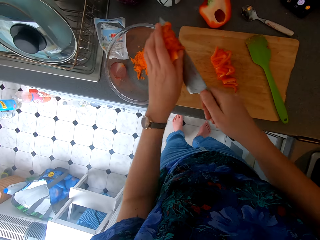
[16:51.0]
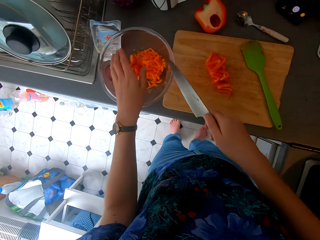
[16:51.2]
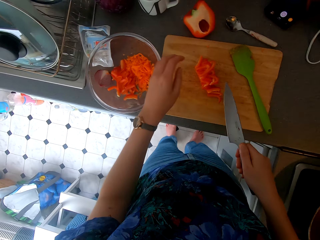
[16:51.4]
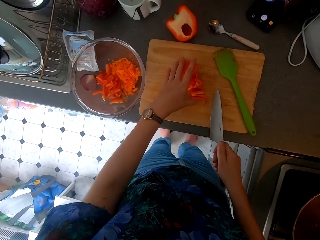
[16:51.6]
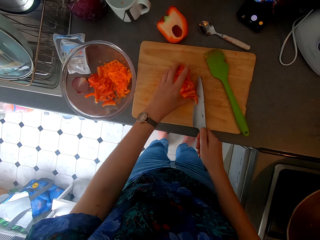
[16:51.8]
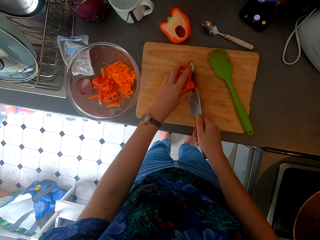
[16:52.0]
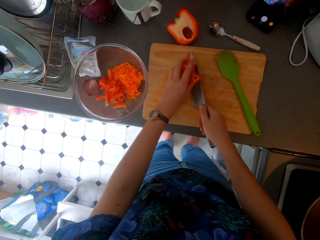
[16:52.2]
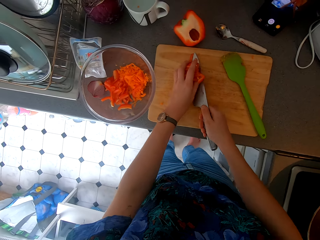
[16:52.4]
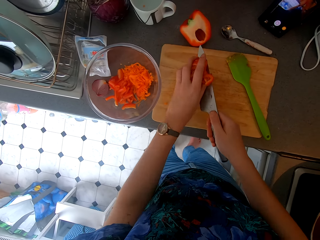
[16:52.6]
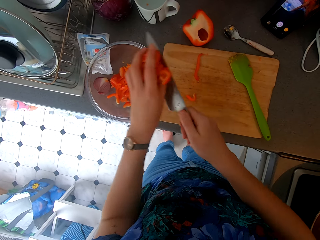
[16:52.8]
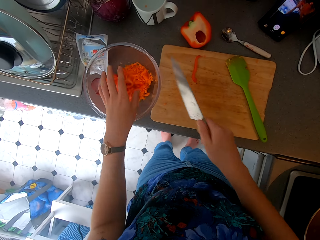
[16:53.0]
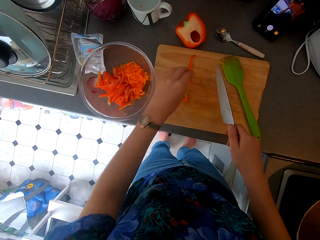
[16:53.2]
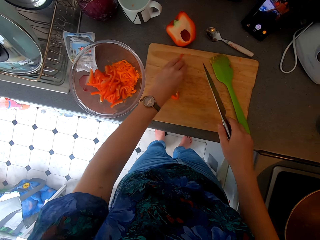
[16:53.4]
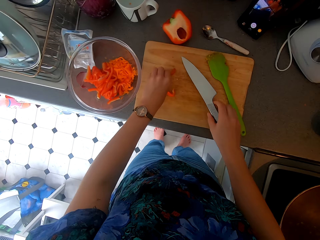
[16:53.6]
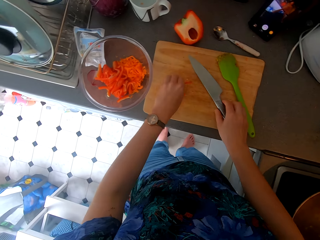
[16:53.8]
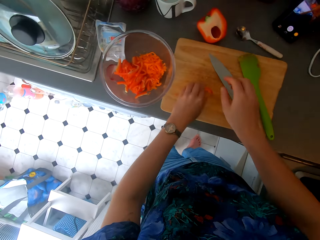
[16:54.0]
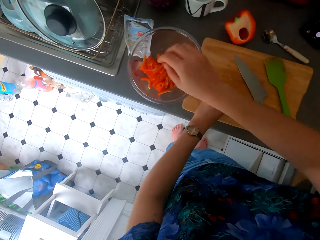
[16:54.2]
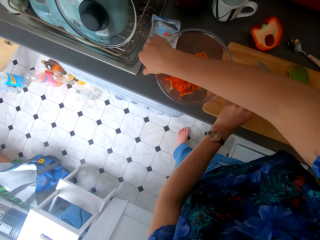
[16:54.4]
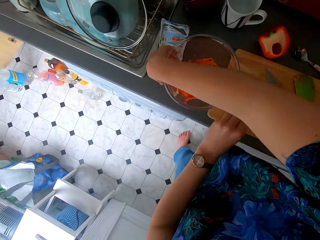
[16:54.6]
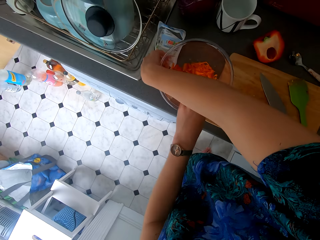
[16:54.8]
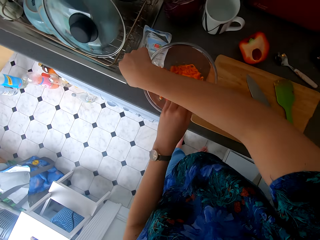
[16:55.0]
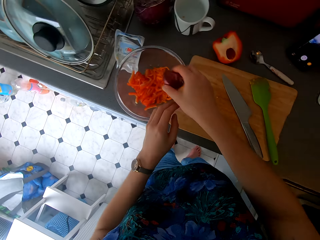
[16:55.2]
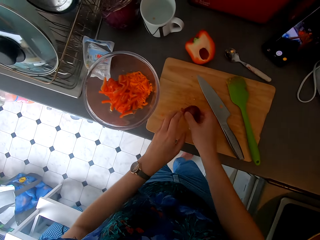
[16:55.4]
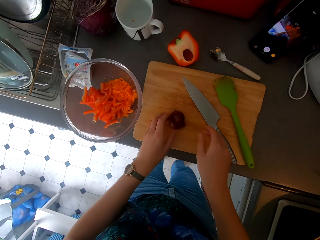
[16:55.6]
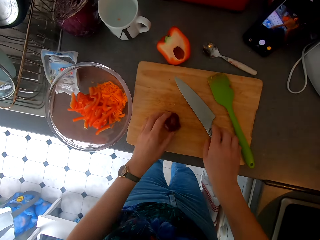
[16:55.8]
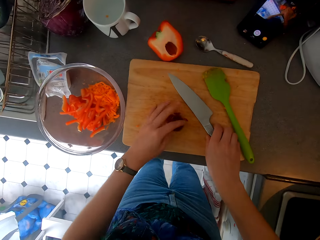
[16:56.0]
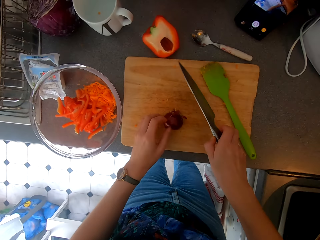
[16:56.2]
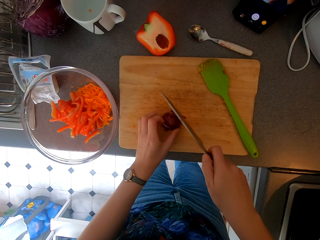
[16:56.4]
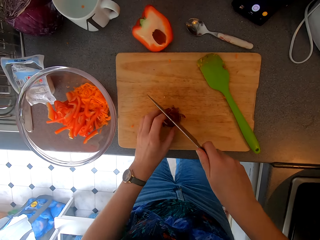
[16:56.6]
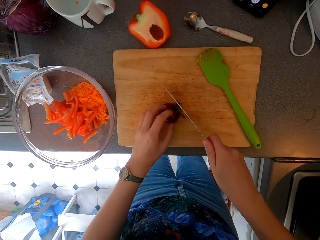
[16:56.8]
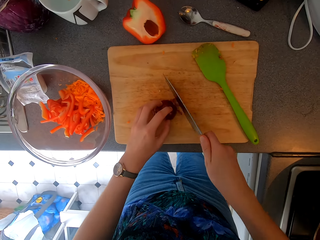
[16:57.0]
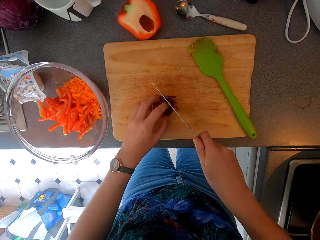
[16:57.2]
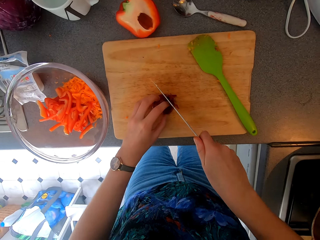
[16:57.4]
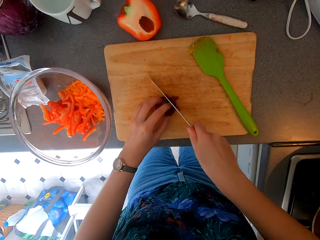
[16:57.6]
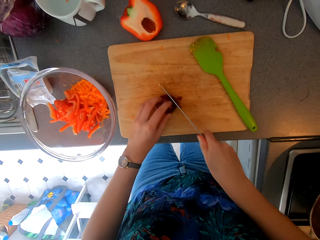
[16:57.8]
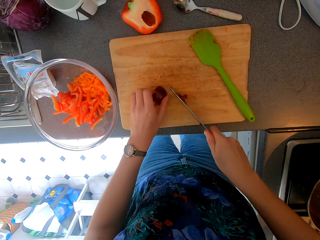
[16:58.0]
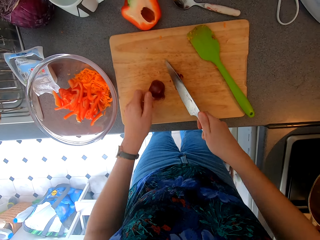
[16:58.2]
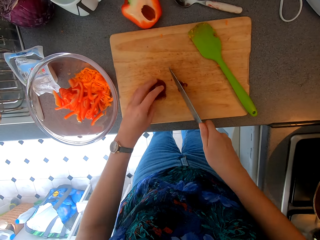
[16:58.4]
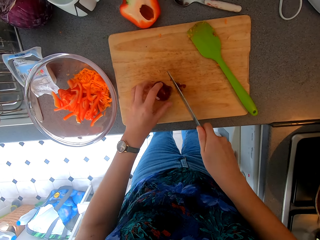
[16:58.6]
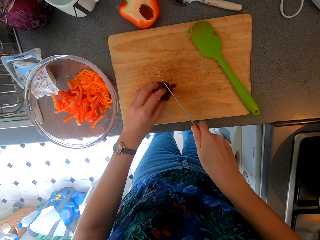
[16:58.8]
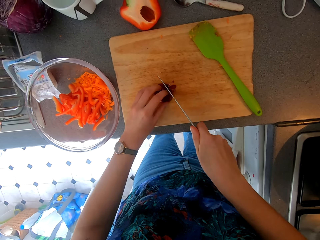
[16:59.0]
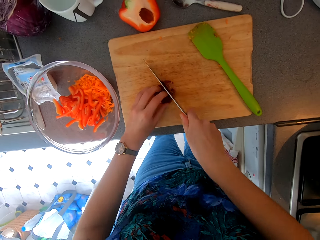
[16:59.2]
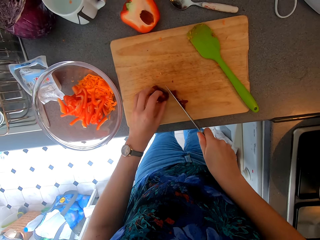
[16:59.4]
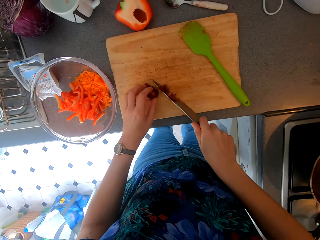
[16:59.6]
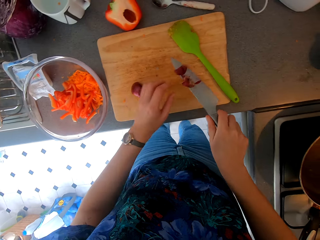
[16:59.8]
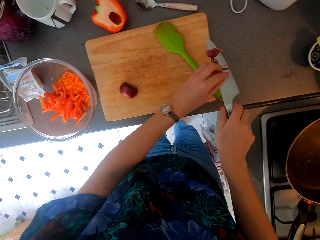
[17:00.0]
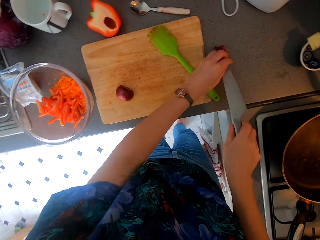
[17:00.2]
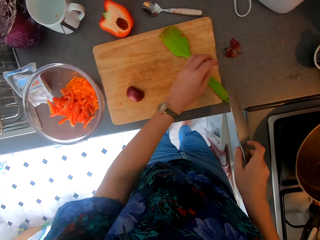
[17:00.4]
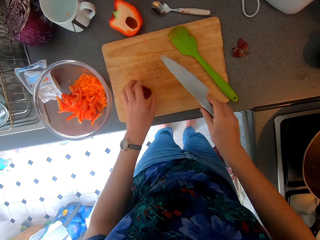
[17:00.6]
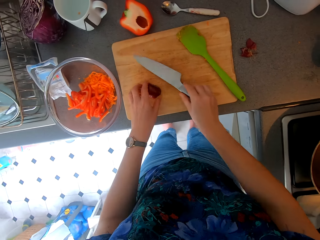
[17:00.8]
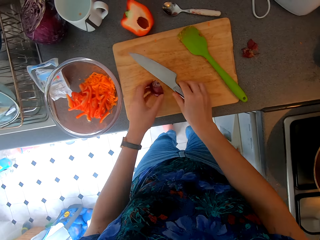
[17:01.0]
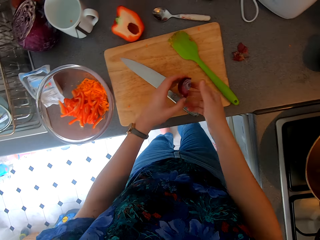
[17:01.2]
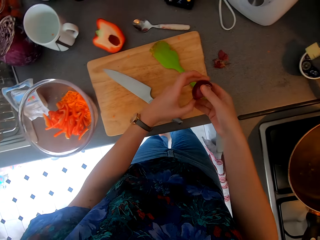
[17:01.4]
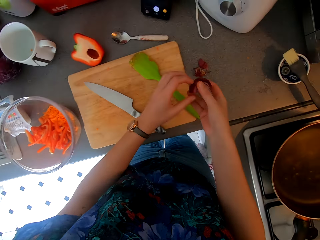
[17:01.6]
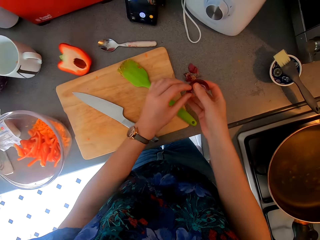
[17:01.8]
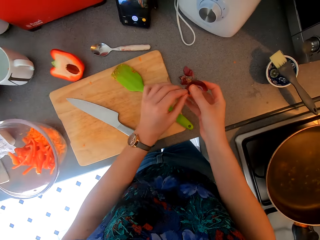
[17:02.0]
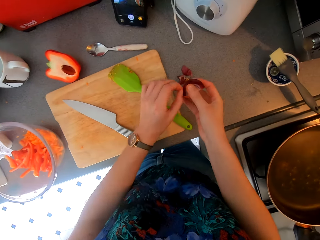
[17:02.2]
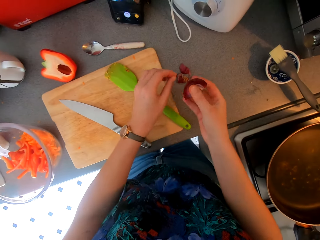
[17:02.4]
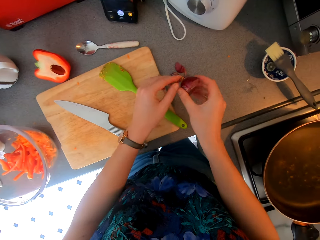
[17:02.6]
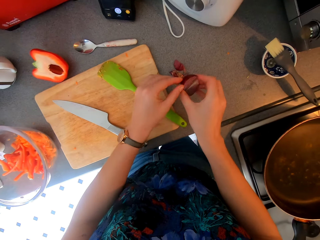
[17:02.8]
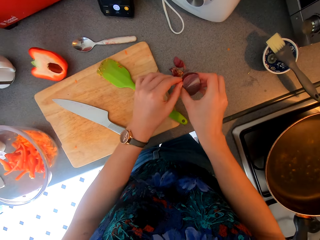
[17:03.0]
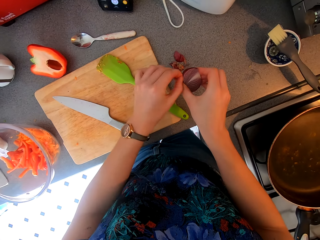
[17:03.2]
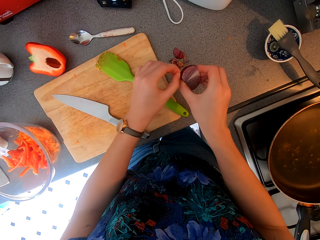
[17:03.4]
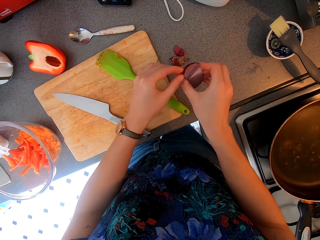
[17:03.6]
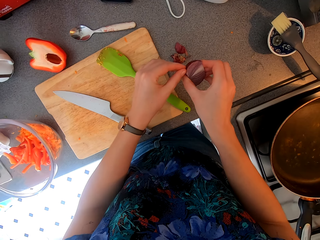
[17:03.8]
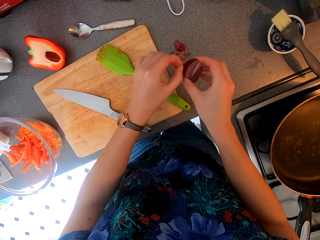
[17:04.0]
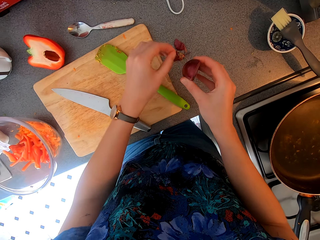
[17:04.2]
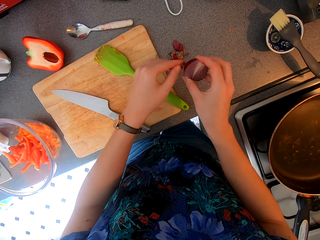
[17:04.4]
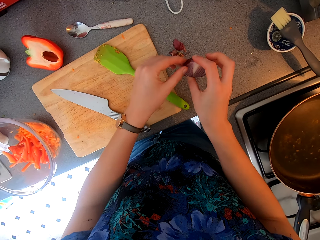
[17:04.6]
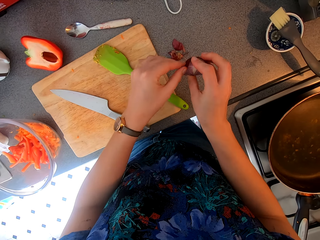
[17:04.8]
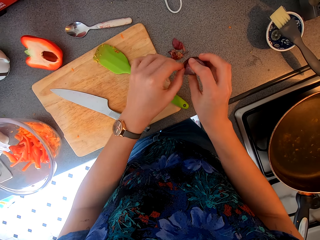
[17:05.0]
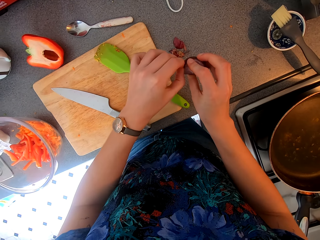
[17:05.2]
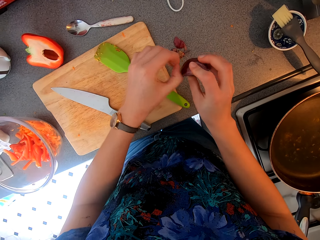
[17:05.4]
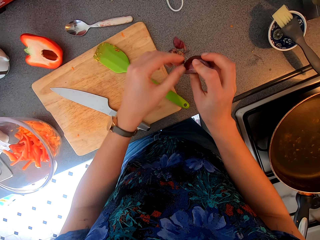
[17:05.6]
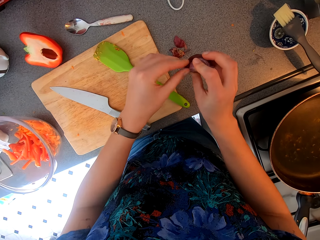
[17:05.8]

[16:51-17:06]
The camera wearer puts the pepper in the bowl. They put the pepper in the bowl again. They put the knife down. They pick the onion from the countertop. They chop the onion. They peel the onion. They place the knife in the chopping board. They peel the onion.

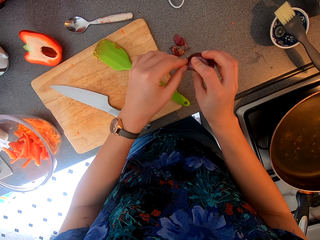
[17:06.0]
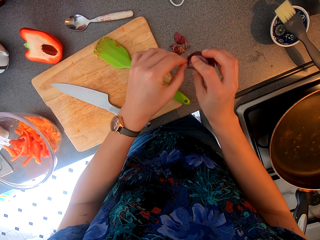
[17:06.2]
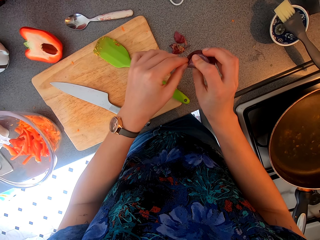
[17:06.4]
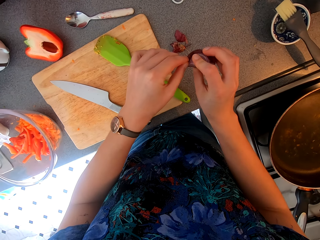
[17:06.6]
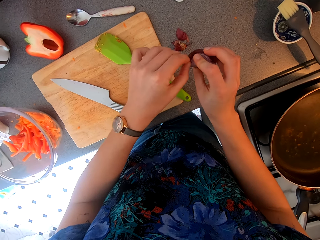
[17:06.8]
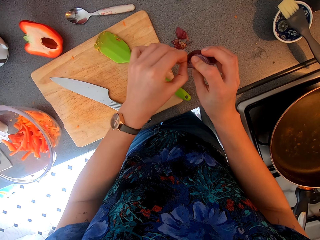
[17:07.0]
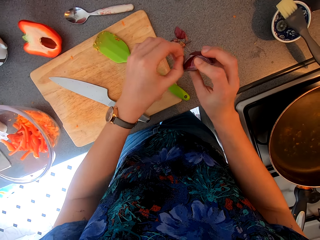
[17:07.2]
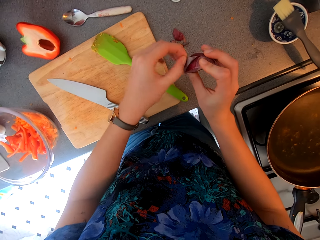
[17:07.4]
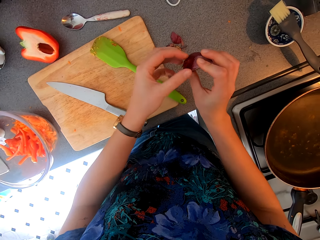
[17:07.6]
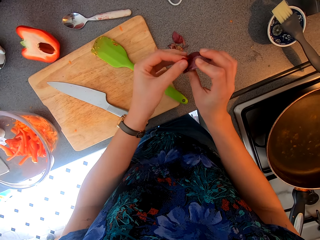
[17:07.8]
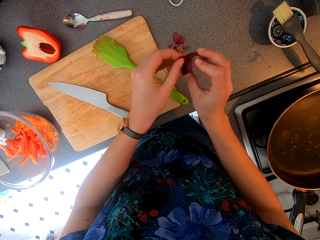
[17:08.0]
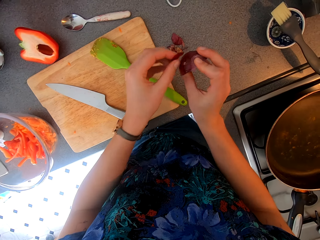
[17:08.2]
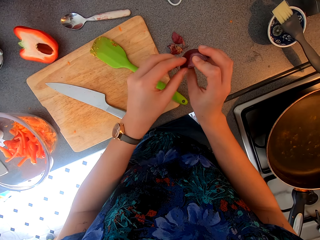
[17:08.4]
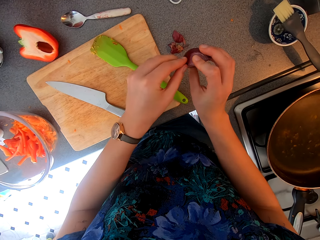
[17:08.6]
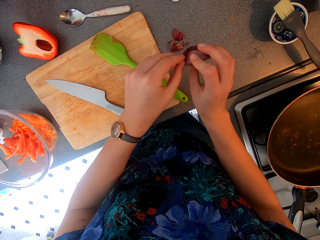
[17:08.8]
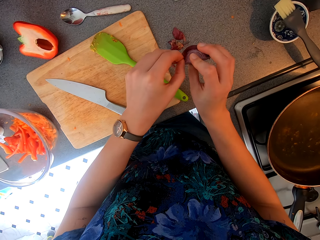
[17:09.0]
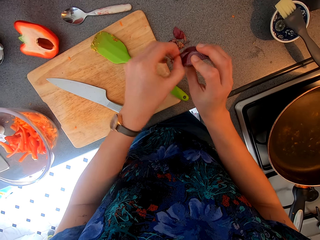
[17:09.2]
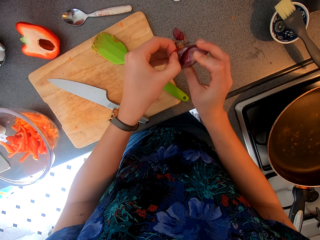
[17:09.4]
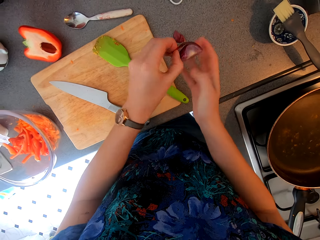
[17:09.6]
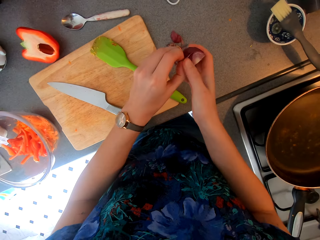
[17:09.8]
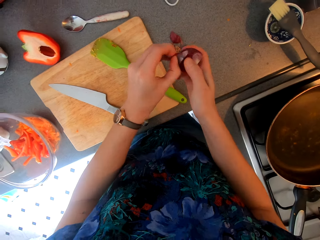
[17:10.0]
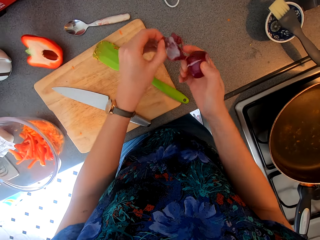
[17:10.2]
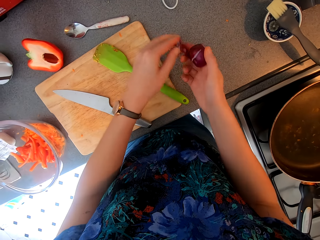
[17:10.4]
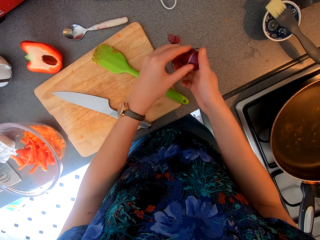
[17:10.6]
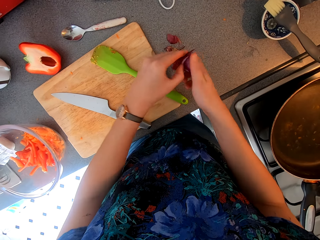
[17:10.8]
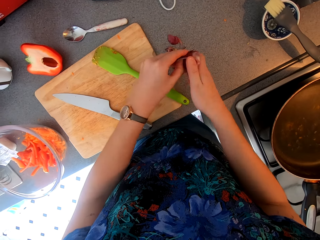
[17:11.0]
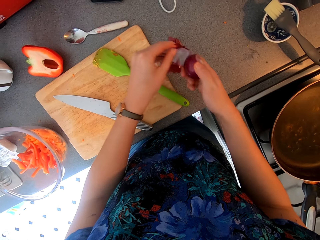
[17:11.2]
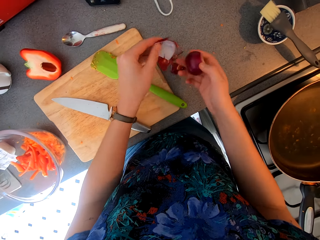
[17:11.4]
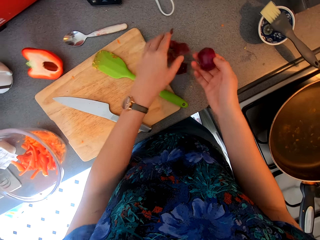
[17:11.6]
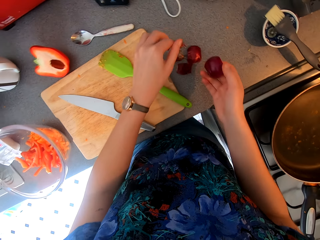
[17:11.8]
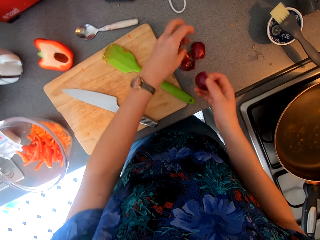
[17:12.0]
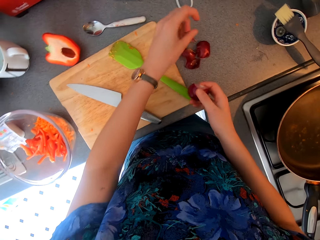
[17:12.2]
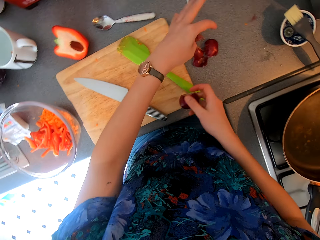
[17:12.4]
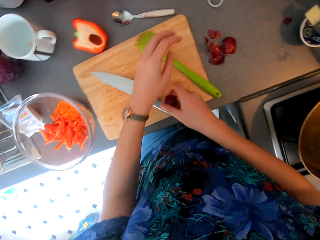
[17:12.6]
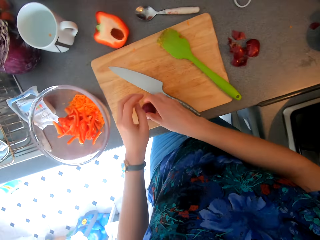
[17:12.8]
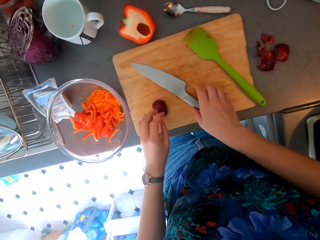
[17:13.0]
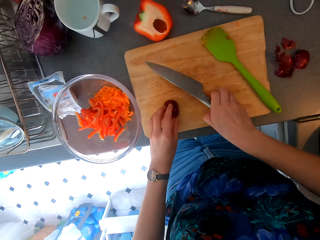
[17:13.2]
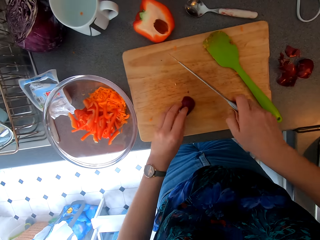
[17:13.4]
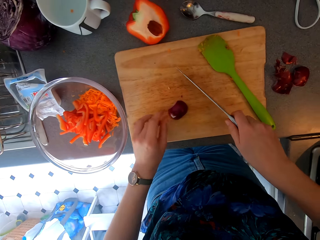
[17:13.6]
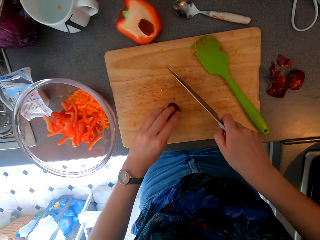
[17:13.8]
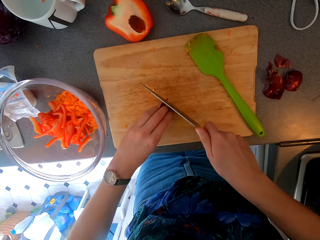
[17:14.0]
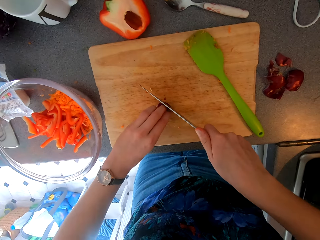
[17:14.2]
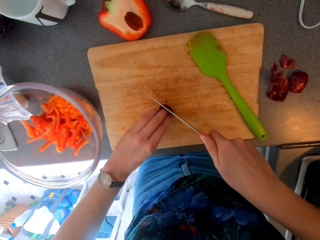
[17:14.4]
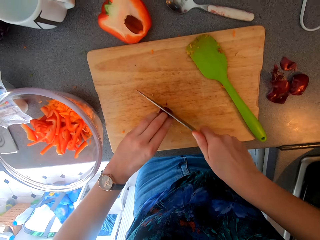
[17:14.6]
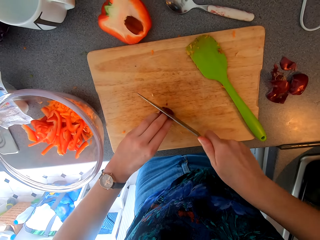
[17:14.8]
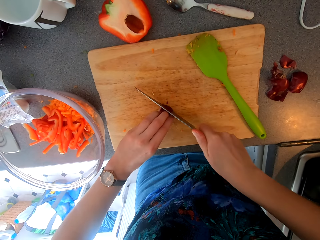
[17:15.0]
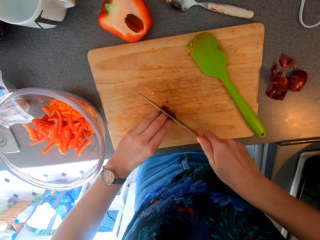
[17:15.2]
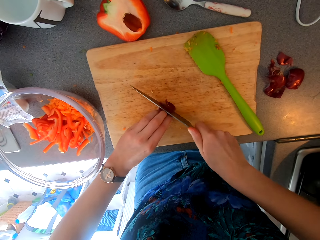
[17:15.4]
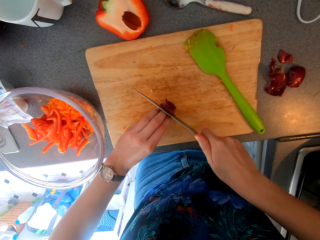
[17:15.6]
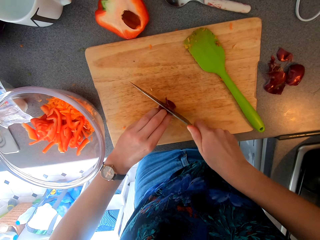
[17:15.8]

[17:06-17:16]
The camera wearer places the onion on the chopping board. They cut the onion.
